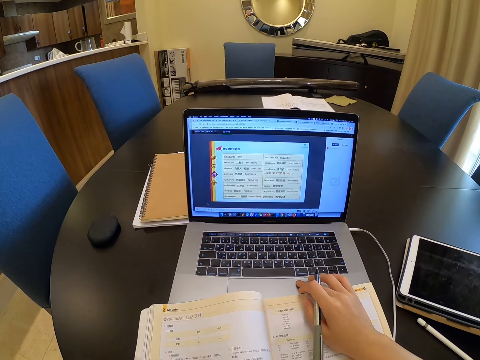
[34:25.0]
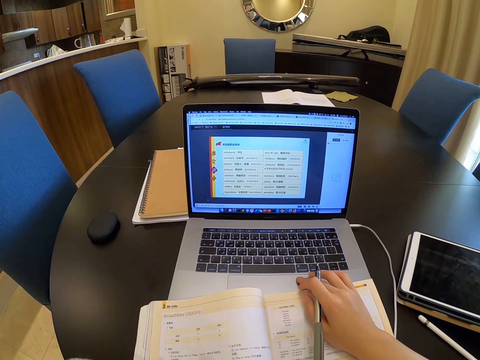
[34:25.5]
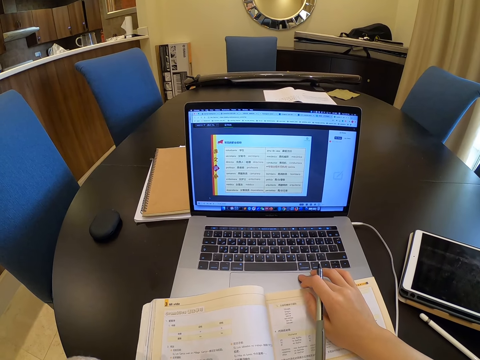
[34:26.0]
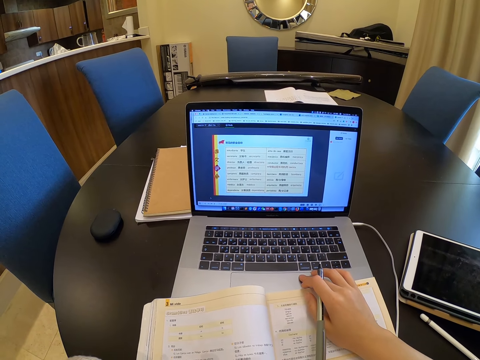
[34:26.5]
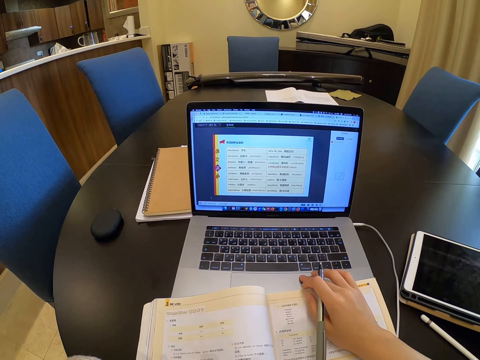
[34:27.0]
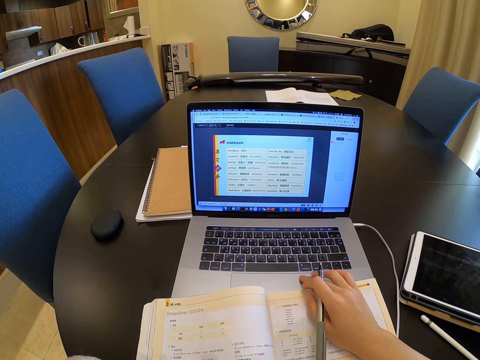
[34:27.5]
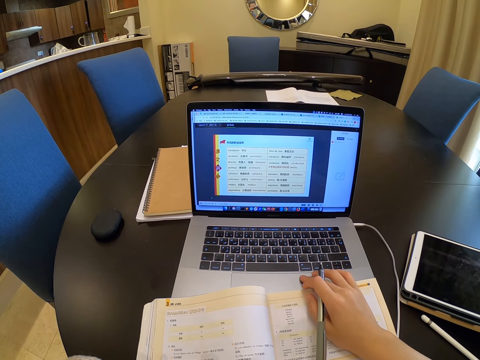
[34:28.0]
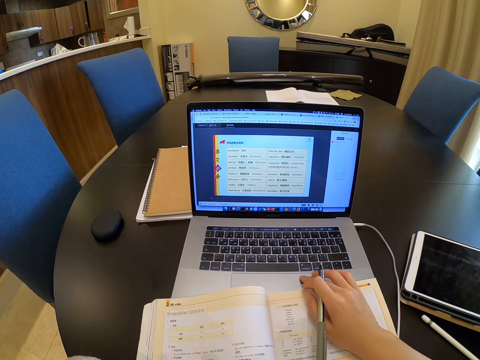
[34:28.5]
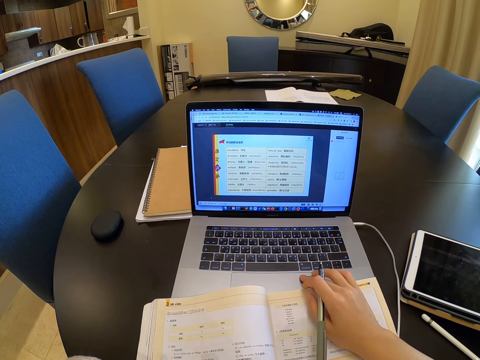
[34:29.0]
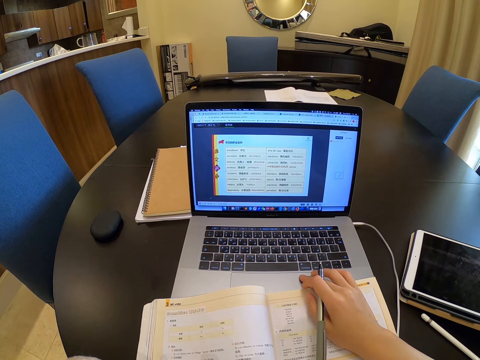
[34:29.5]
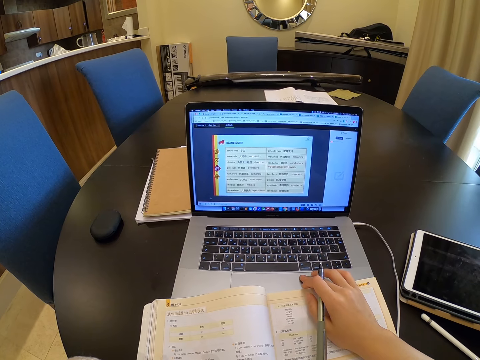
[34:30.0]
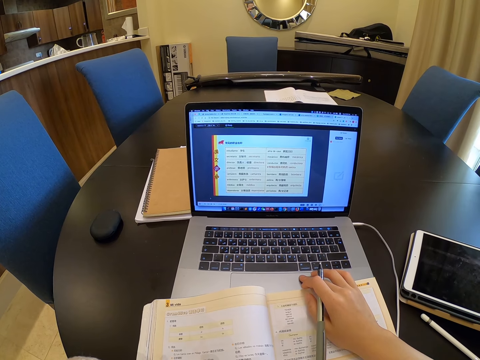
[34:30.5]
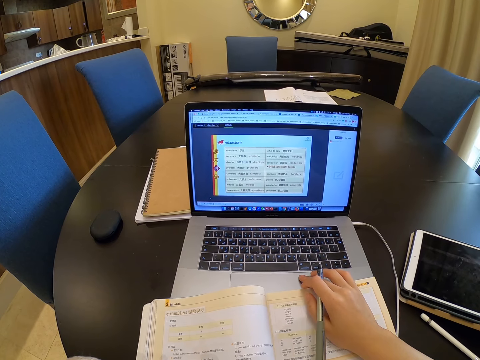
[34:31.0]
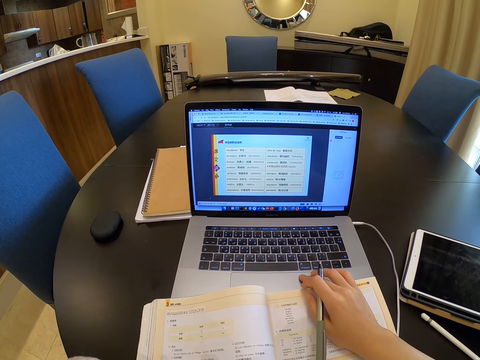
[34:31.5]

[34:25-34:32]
The camera wearer reads on the laptop screen.

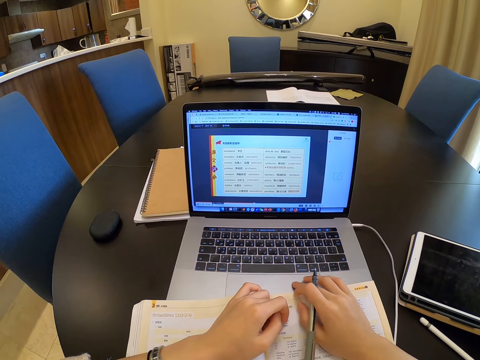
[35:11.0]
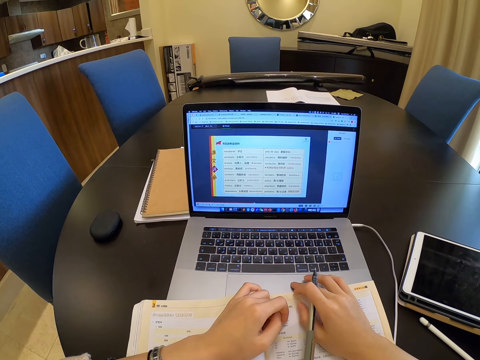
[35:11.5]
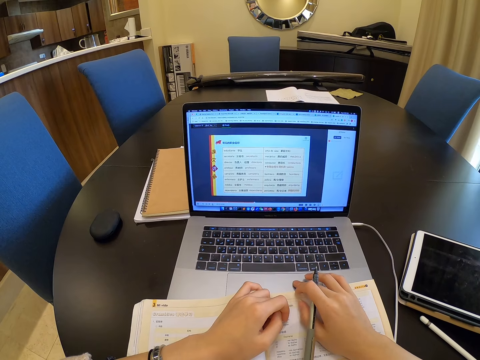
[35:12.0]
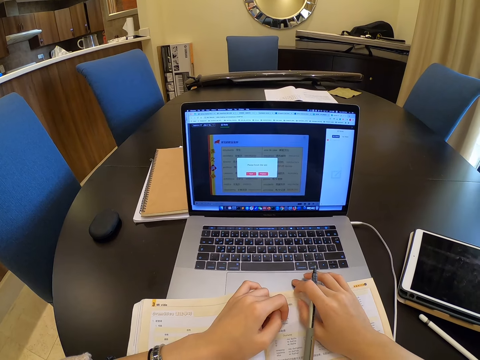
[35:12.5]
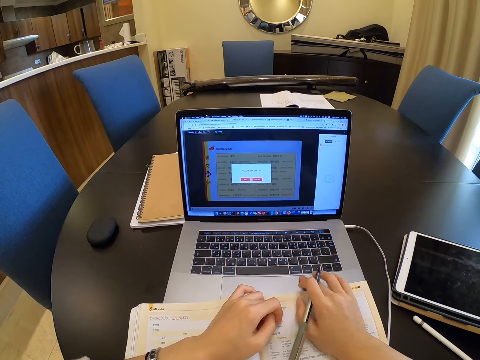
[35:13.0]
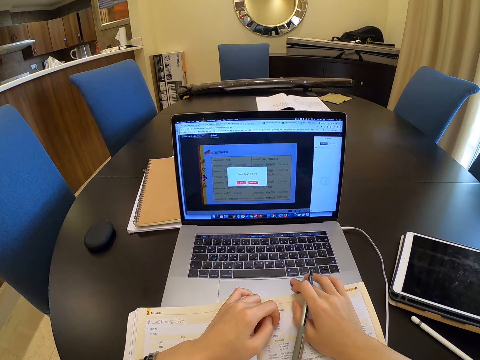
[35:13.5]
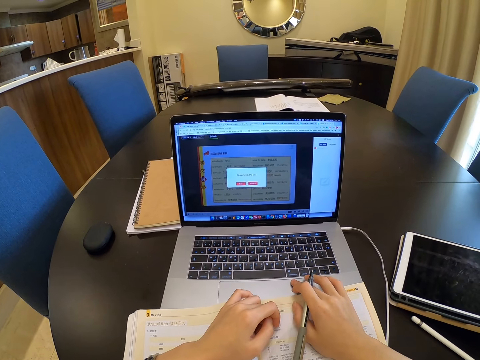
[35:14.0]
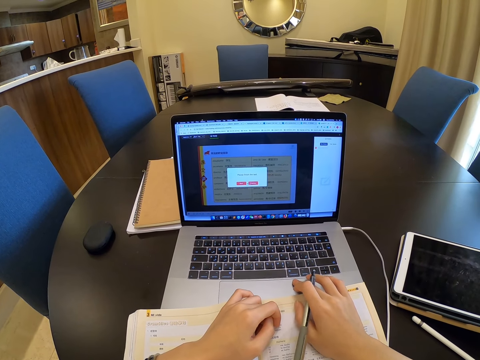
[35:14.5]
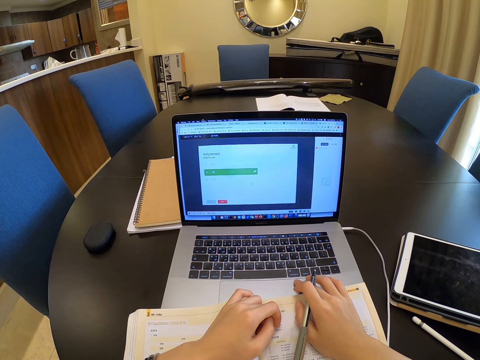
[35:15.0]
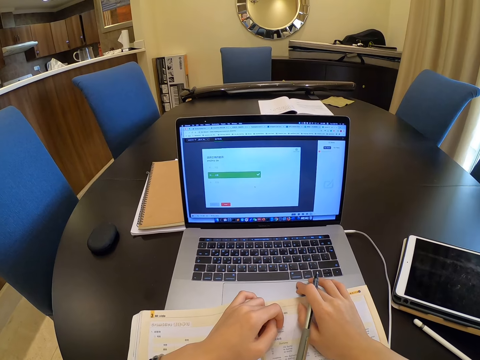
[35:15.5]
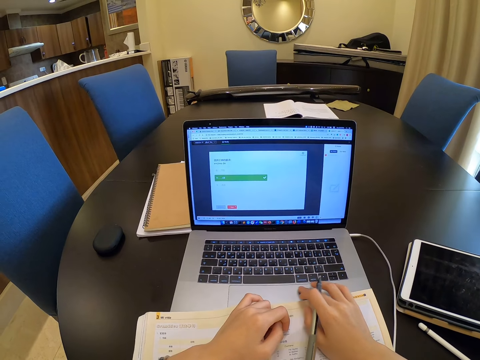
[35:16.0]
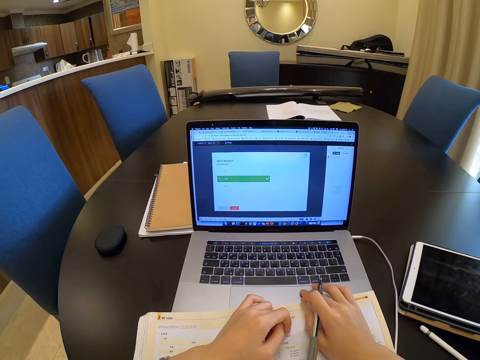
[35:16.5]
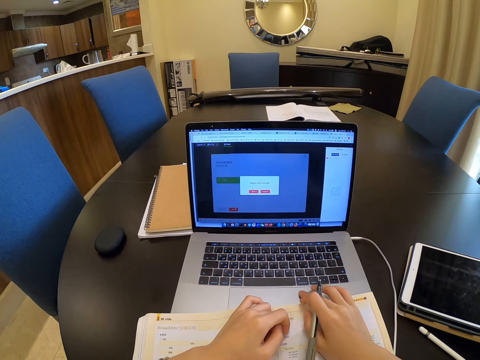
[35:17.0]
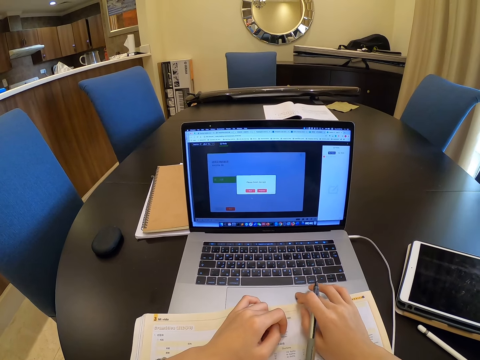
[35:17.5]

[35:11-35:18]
The camera wearer scrolls on the laptop.

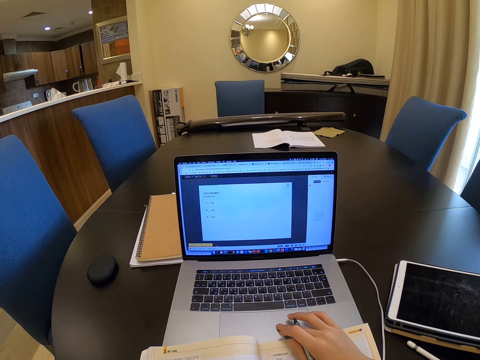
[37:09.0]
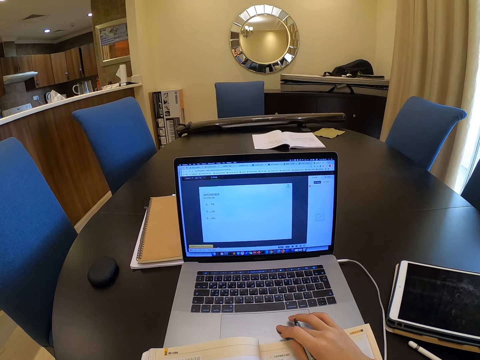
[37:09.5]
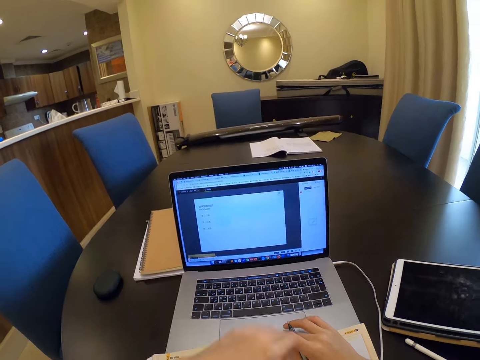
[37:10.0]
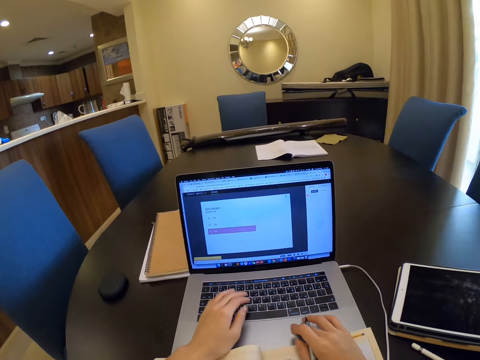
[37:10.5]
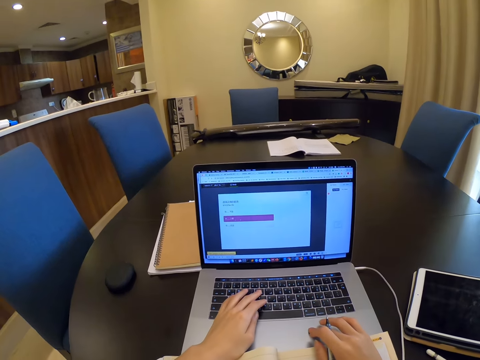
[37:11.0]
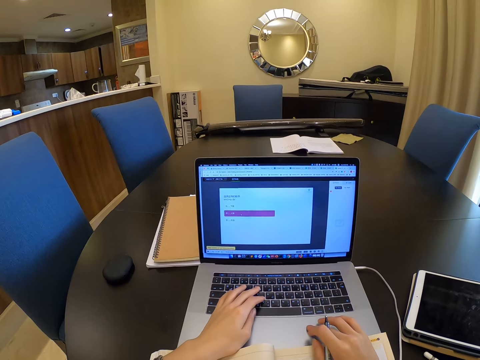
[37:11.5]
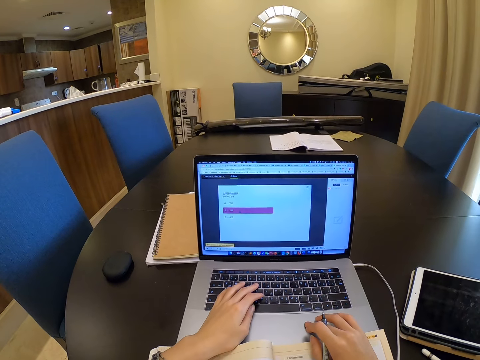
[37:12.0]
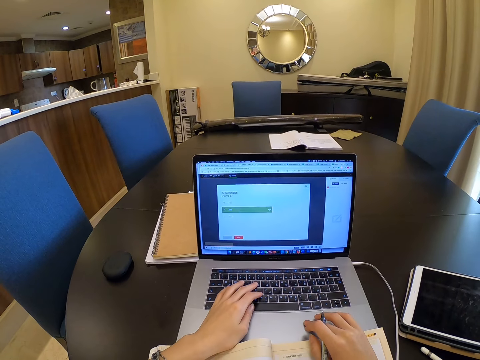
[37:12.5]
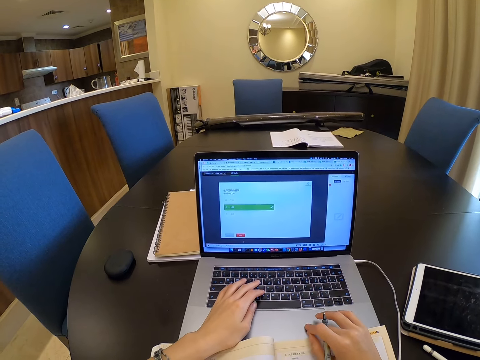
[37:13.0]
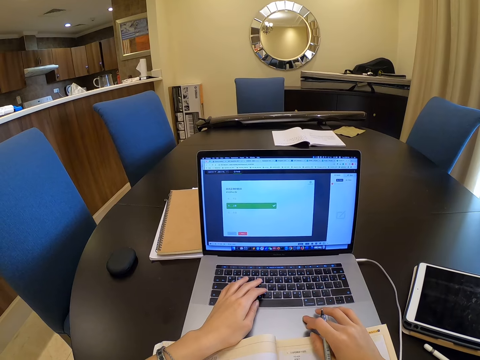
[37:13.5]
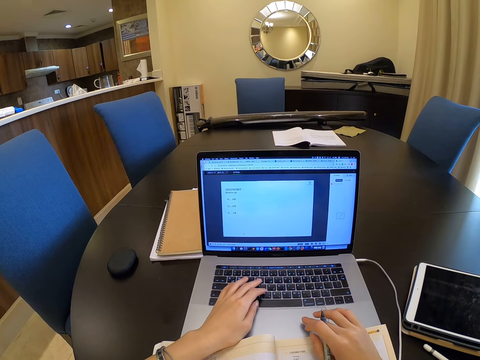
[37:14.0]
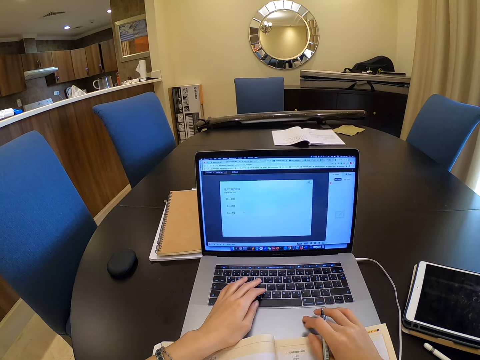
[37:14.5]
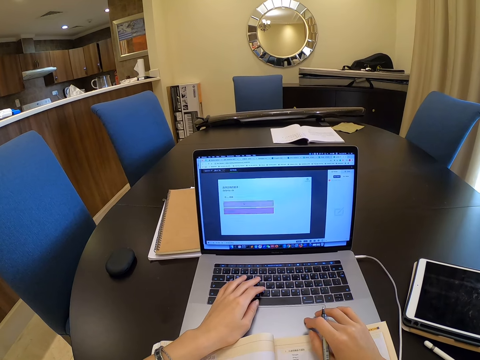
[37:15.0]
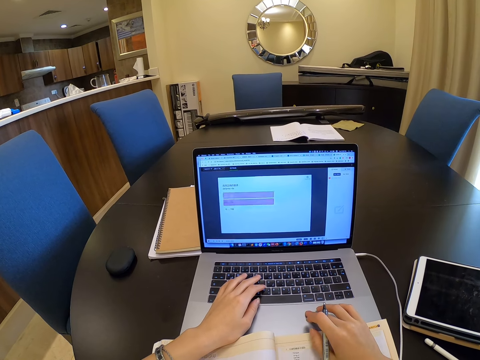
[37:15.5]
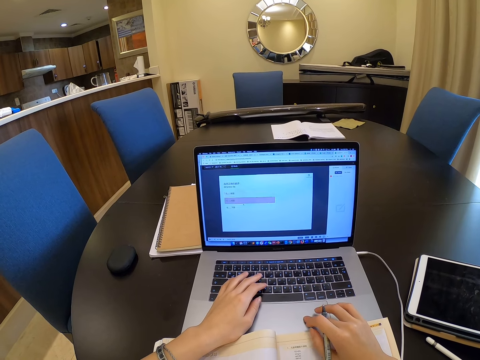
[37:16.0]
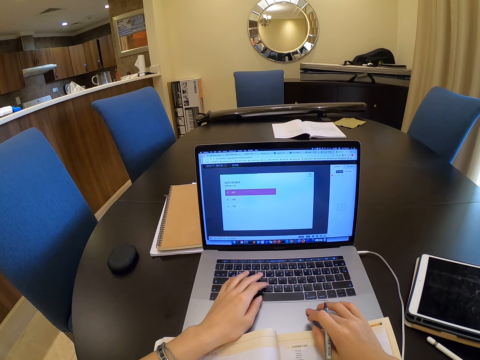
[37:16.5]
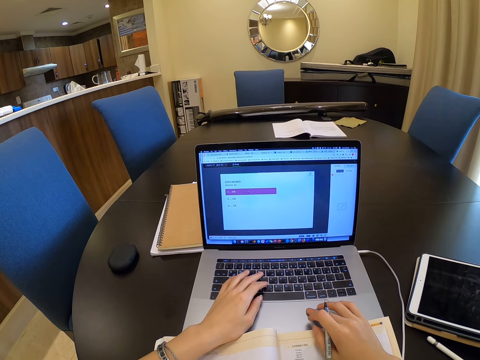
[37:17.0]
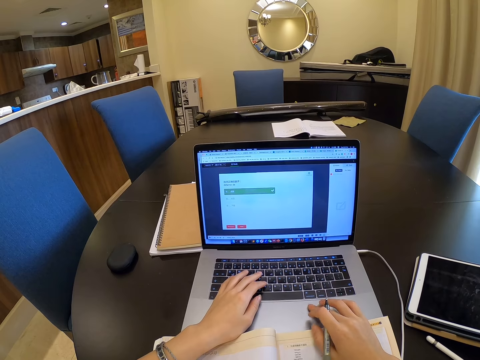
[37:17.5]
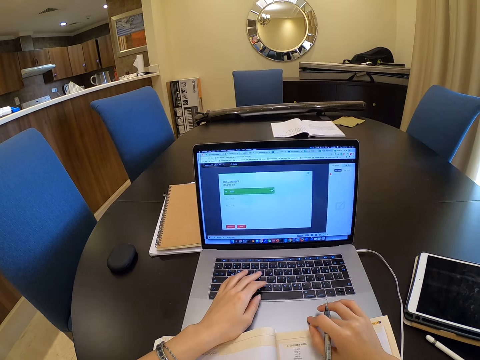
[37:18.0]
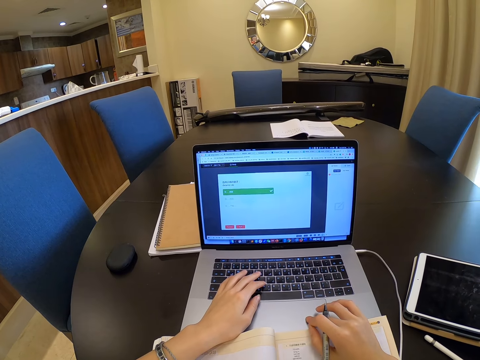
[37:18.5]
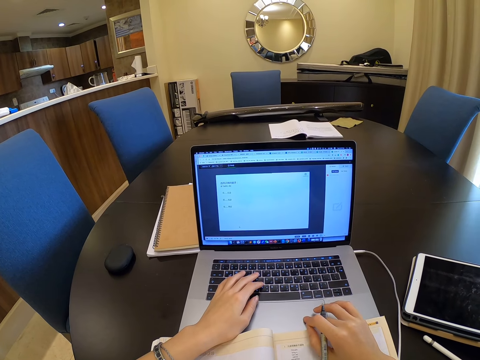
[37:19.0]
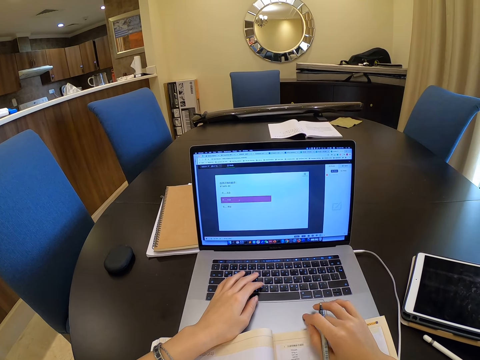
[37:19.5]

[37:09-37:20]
The camera wearer places her left hand on the laptop. She scrolls on the laptop.

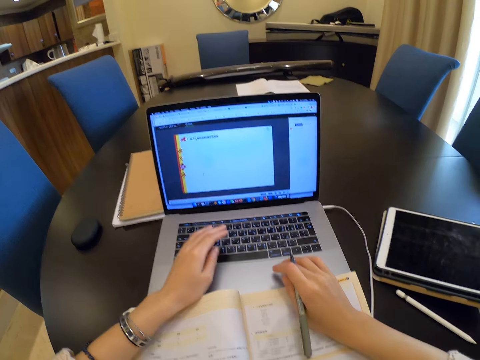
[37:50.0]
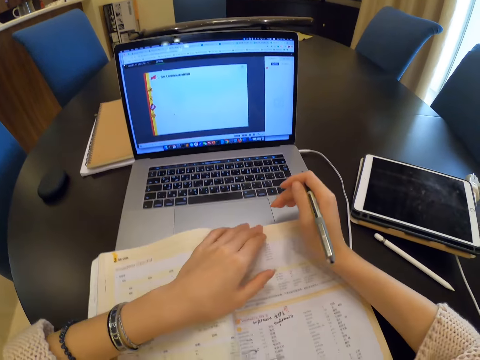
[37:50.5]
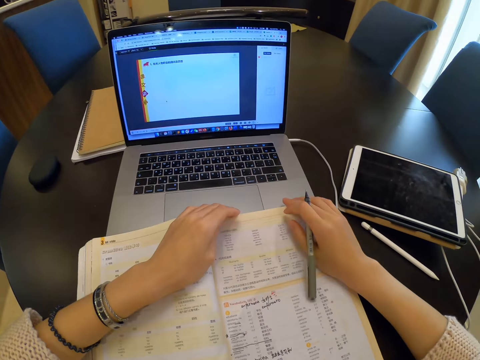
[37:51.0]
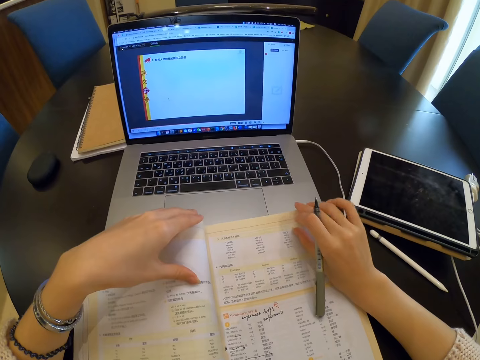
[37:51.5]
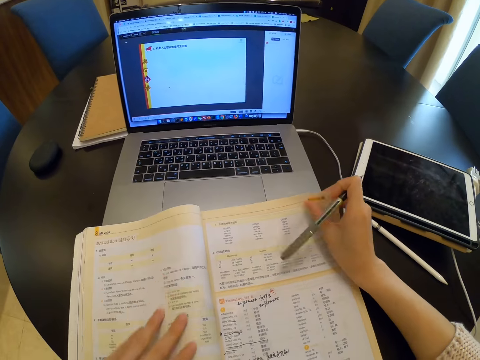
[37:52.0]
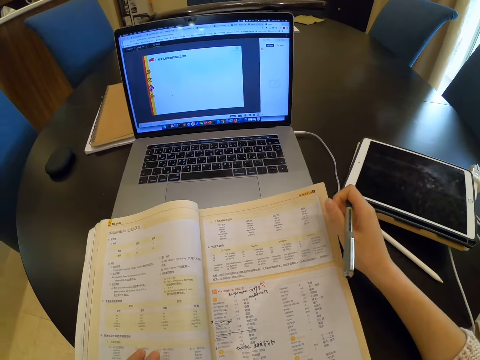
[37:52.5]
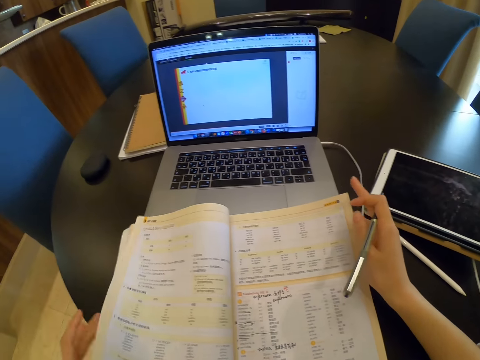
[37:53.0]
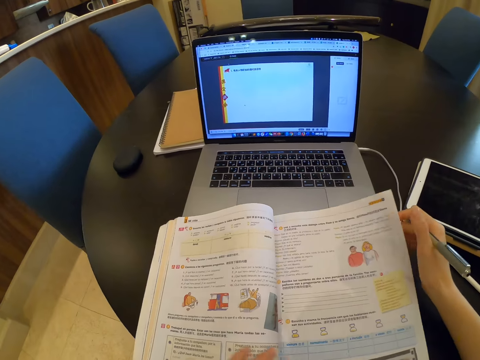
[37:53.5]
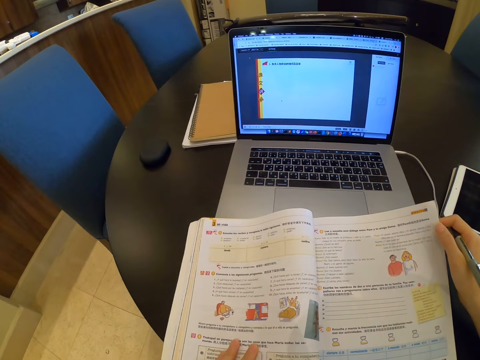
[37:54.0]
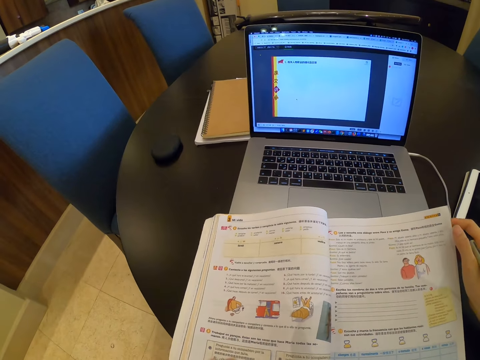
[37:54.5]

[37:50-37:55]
The camera wearer touches the book. She flips pages of the book with her left hand.
